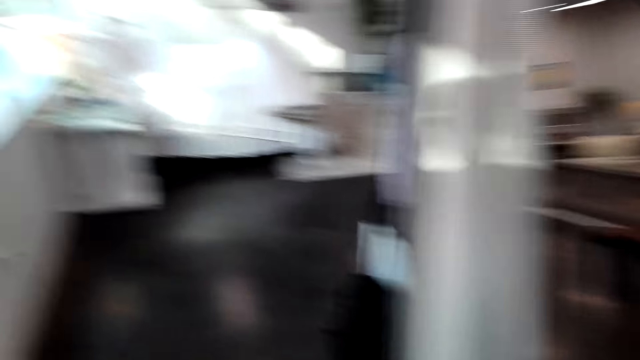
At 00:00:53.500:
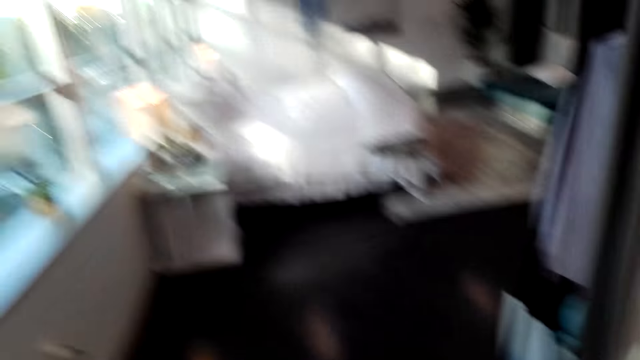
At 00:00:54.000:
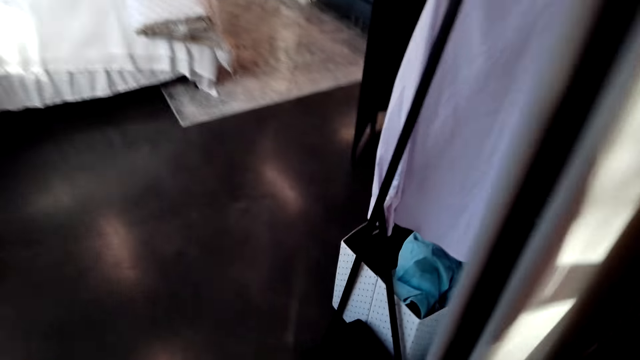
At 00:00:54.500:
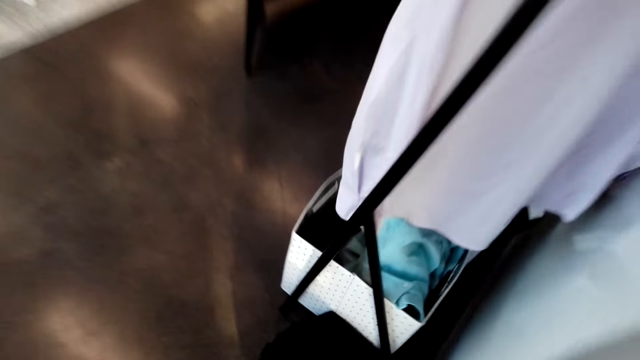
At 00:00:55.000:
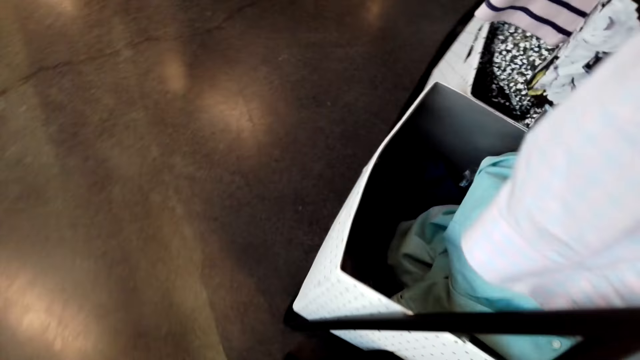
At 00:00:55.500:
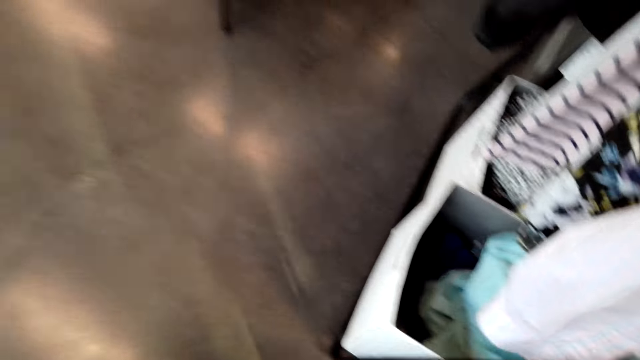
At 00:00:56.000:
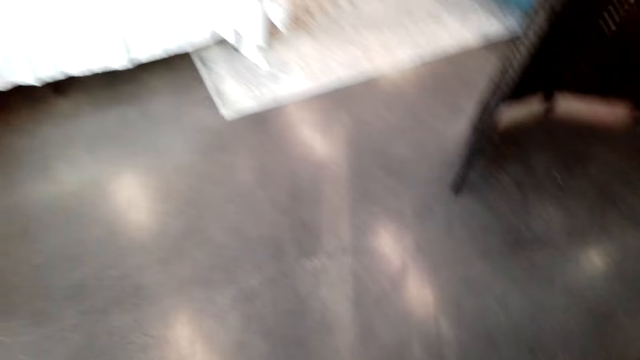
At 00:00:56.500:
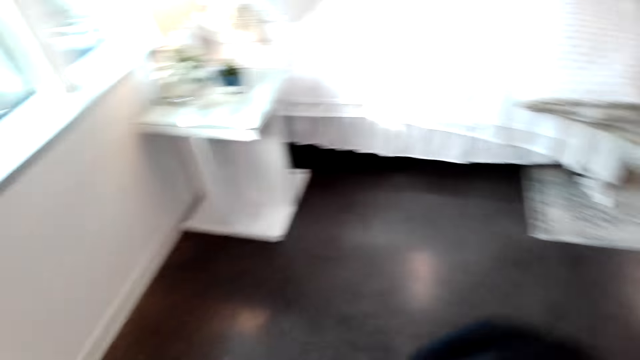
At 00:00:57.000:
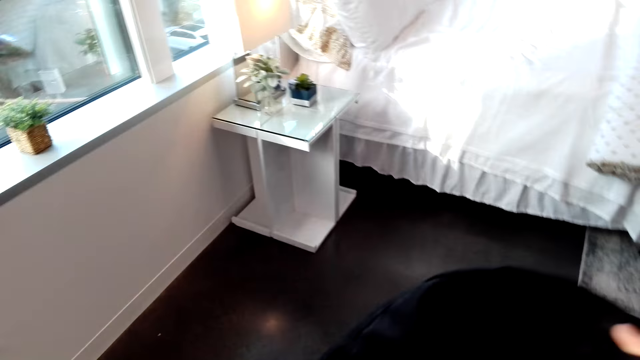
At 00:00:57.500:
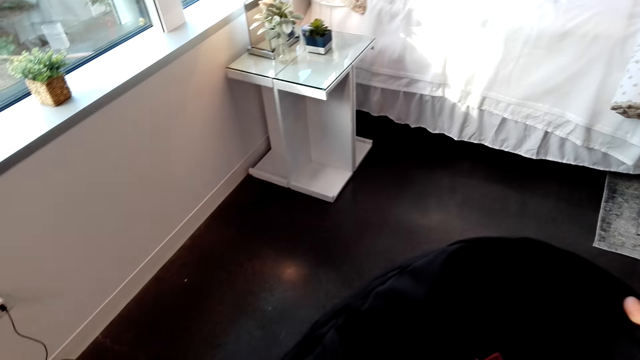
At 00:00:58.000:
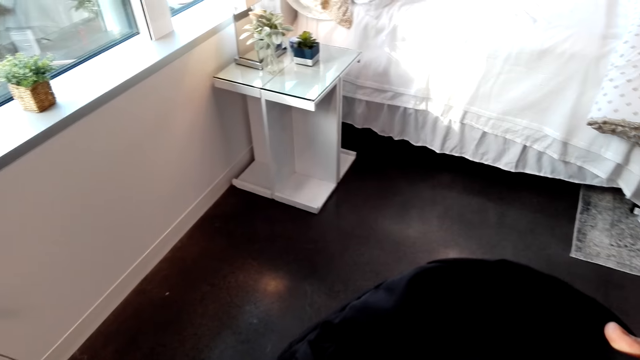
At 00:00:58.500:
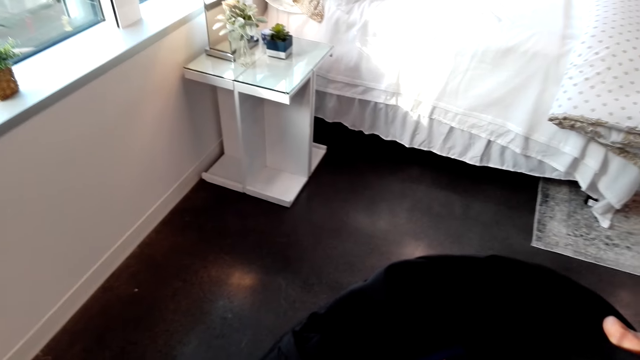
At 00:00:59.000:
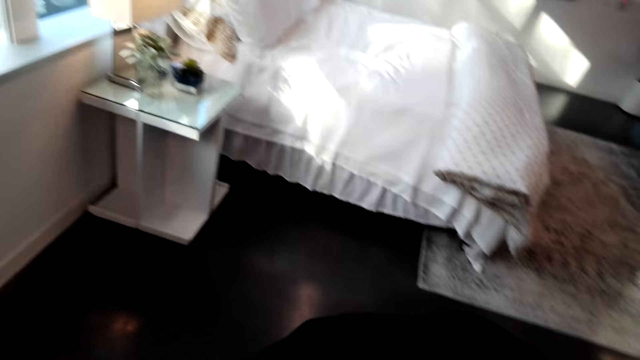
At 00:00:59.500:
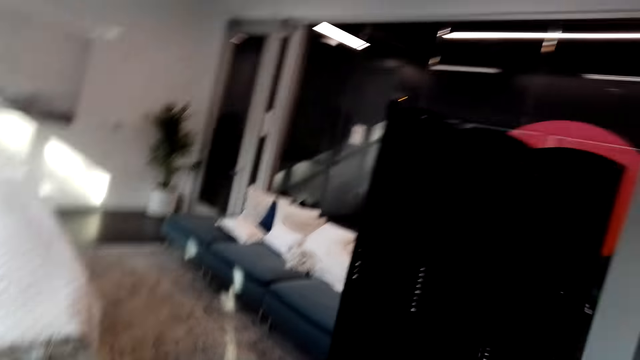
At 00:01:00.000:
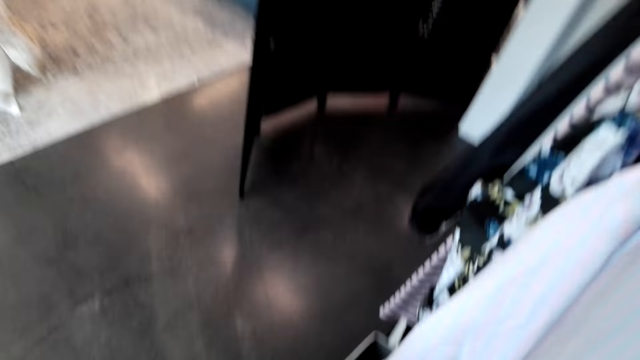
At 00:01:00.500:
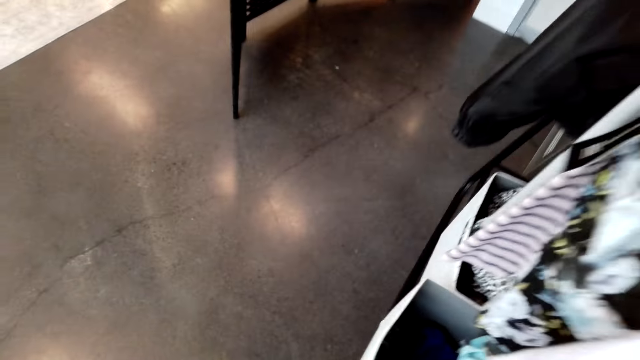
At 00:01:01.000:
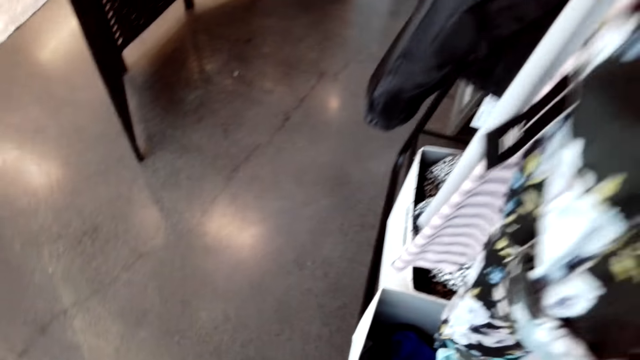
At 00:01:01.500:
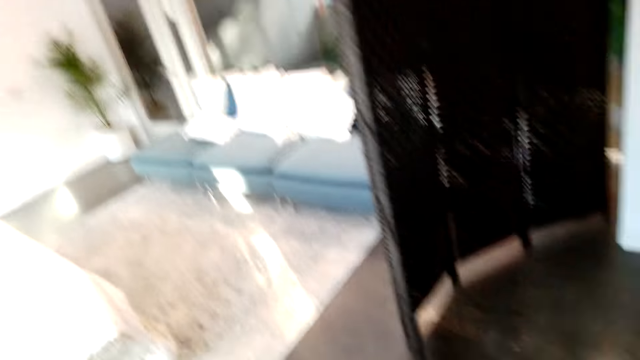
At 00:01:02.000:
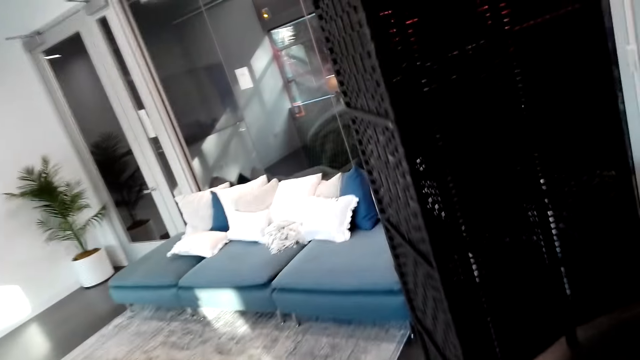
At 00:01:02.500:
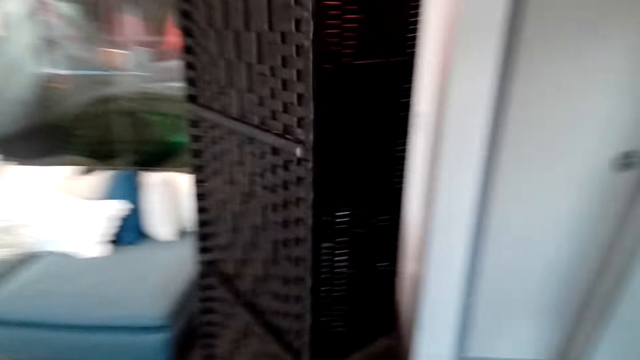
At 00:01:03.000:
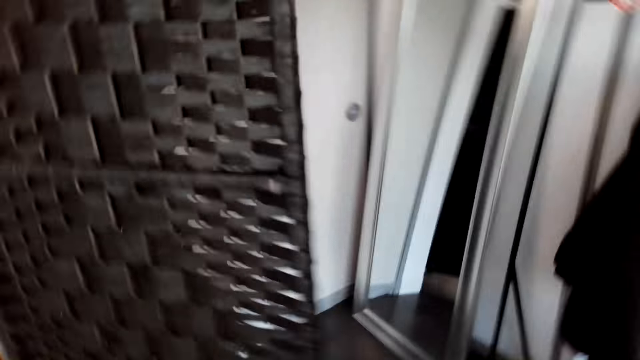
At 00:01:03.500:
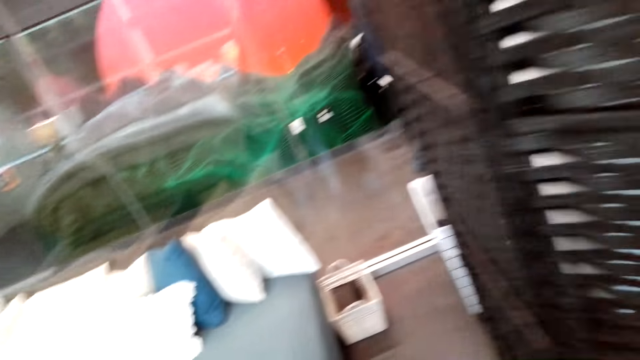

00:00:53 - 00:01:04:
The camera wearer walks around, picks up a bag, talks to a person, stares around, and holds the black bag. The person talks to the camera wearer. The camera wearer stares around. They drop the bag, walk around, and talk to the person.

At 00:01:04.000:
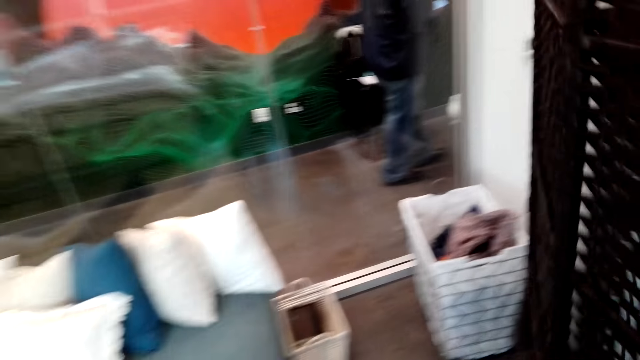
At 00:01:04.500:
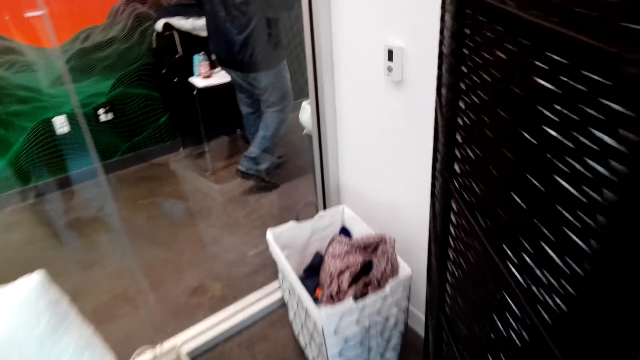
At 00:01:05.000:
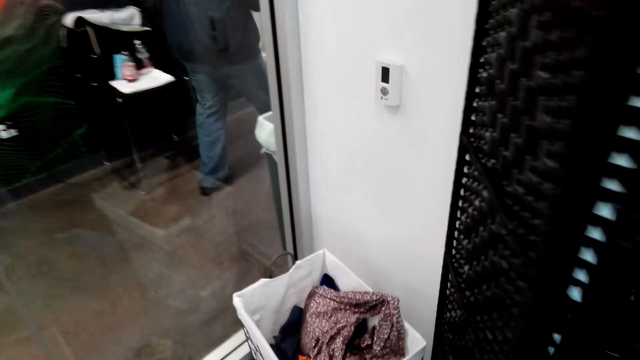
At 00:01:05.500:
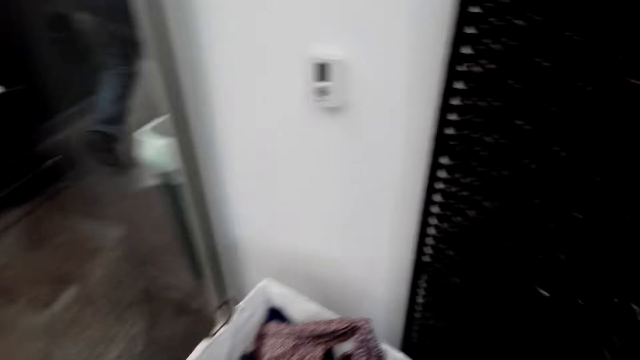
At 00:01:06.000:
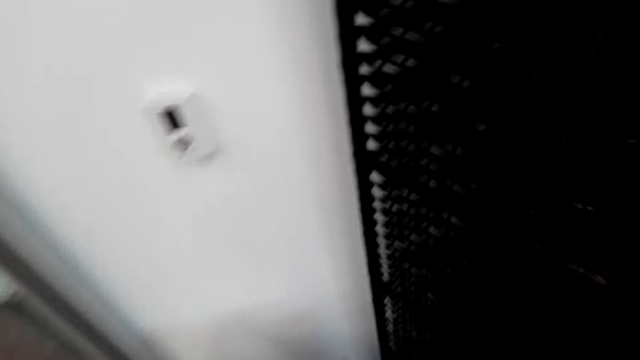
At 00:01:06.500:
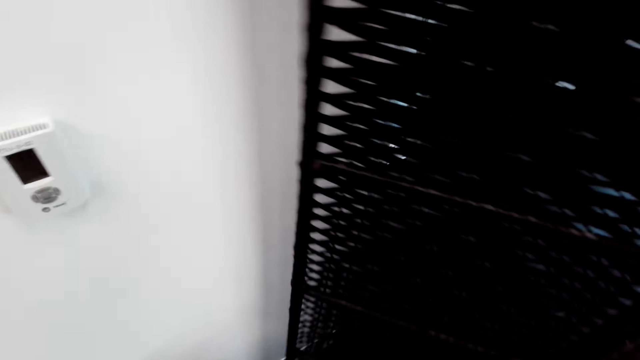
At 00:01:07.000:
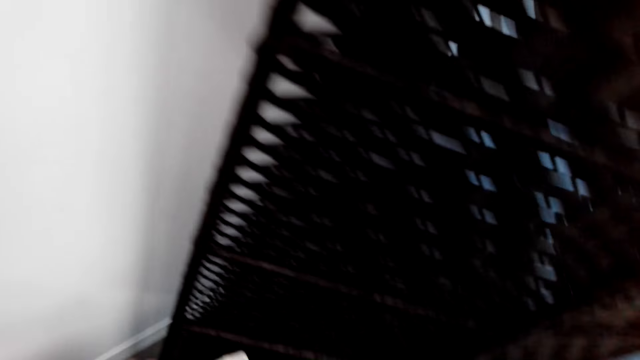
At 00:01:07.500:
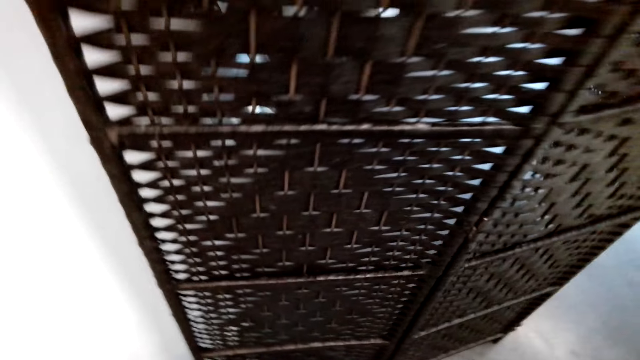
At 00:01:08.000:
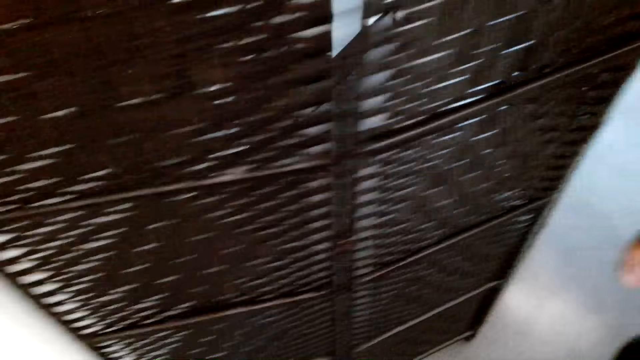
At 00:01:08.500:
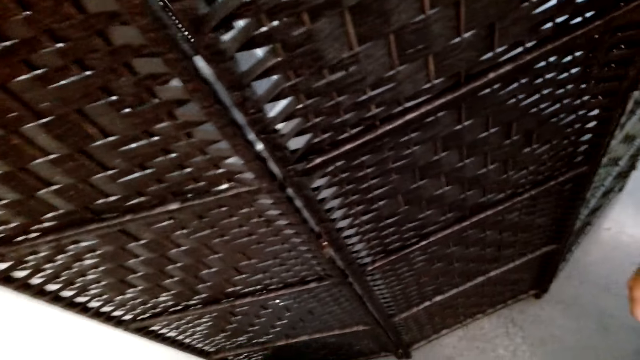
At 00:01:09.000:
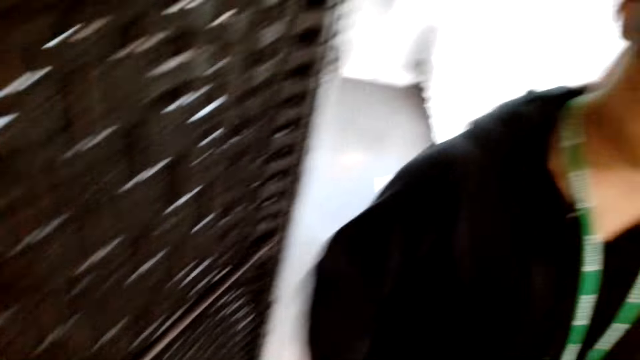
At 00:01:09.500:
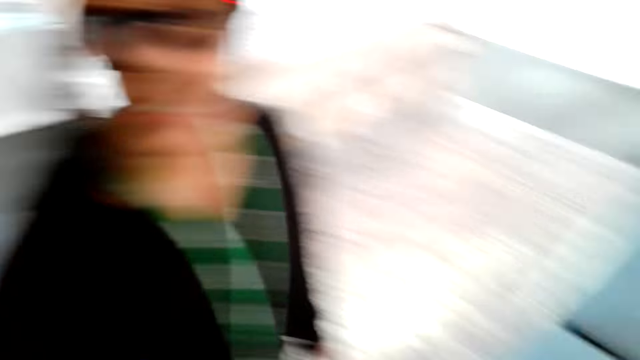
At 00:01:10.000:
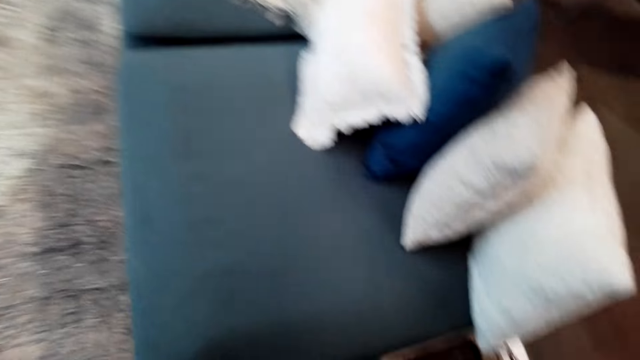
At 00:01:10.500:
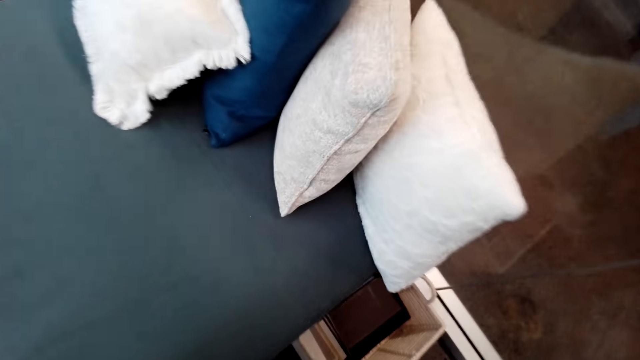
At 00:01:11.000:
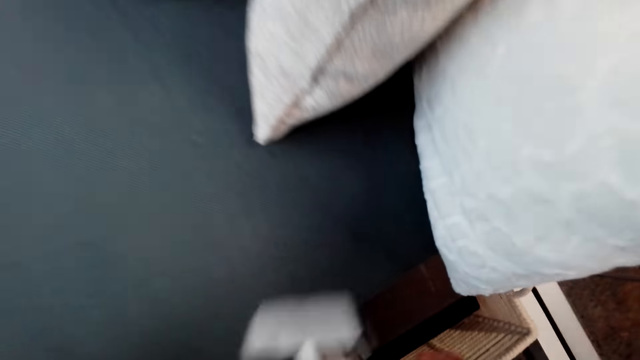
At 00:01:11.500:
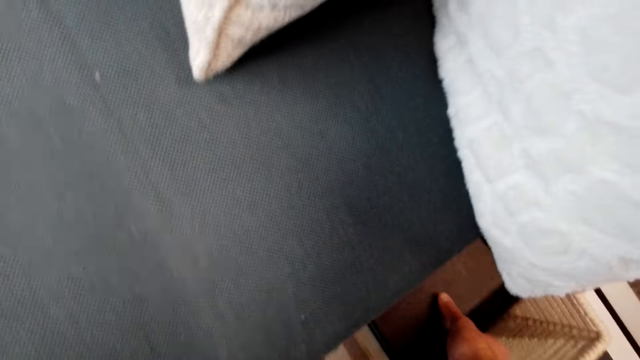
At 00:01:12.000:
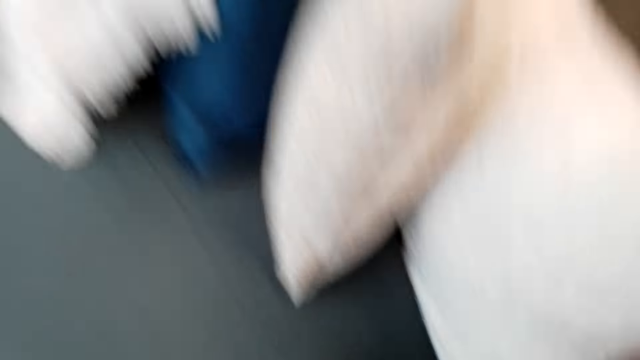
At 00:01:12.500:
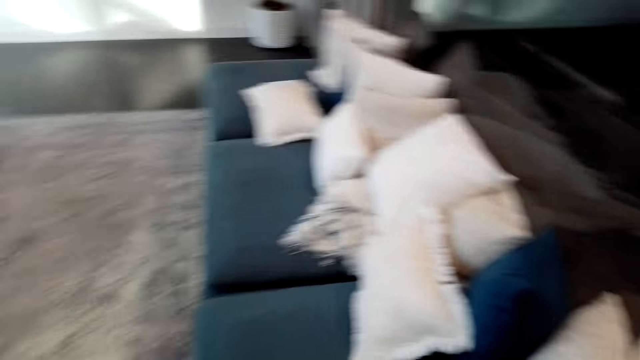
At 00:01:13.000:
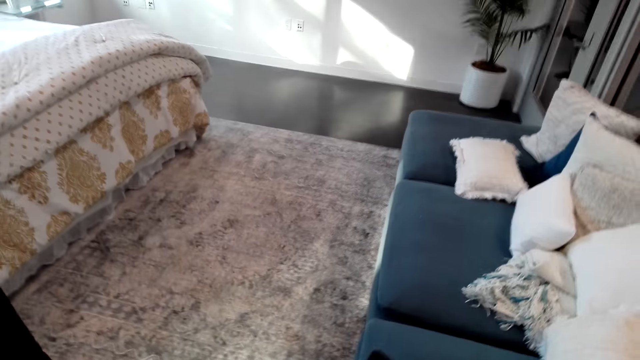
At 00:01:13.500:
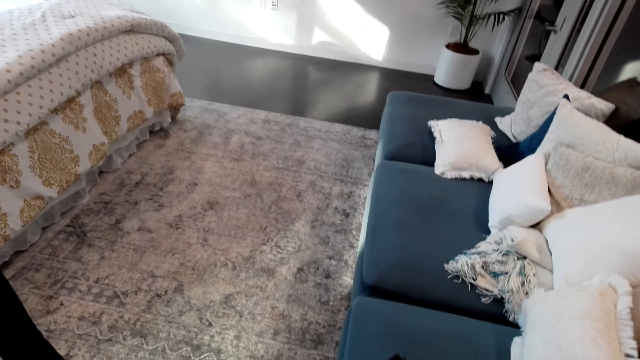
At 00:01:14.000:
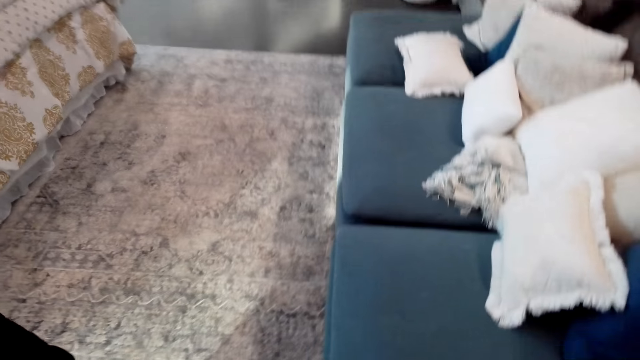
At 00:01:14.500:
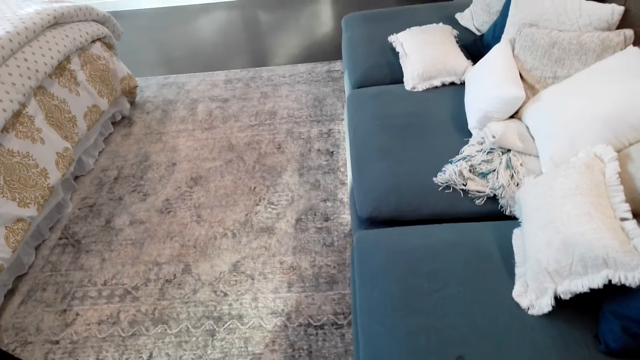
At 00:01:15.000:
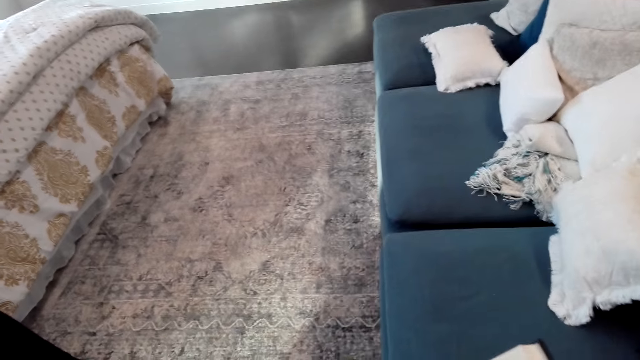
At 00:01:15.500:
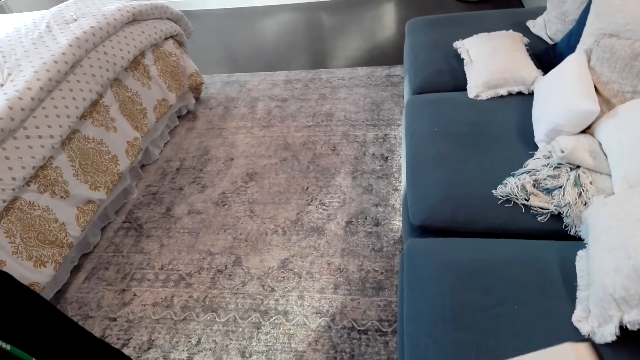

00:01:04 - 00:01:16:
A man walks around. The camera wearer talks to a person and stares around. The person smiles. The camera wearer stares around, walks around, picks up a book, talks to the person, and opens the book.
